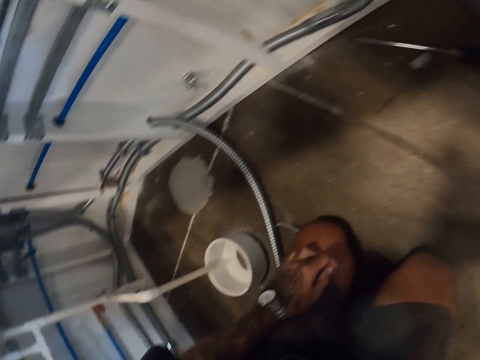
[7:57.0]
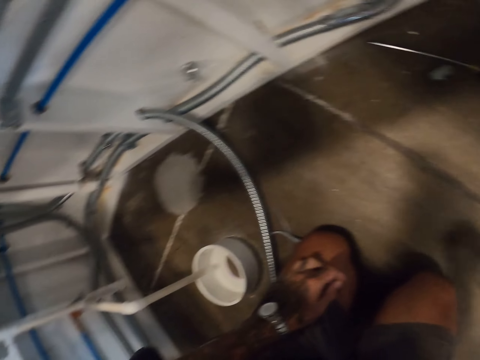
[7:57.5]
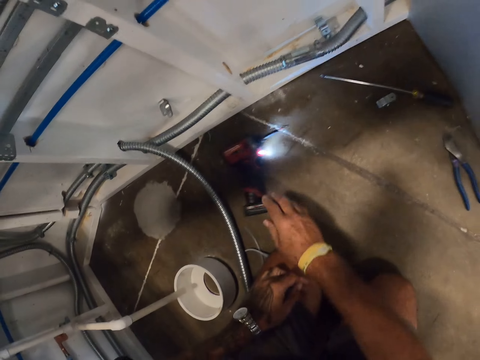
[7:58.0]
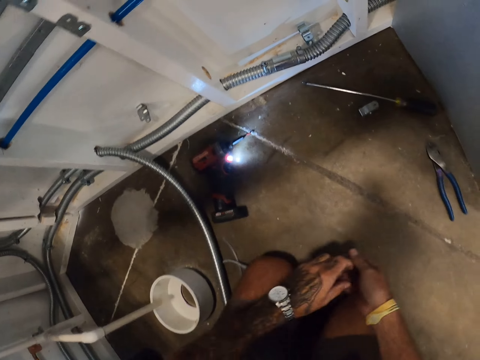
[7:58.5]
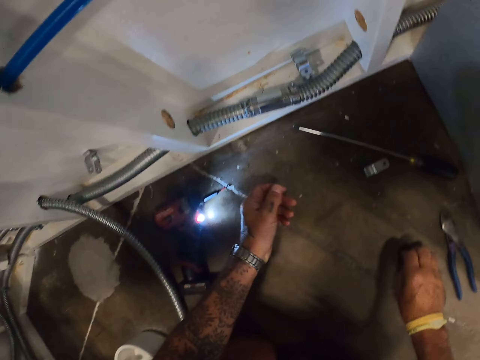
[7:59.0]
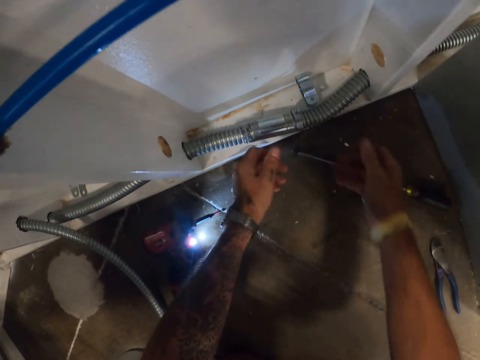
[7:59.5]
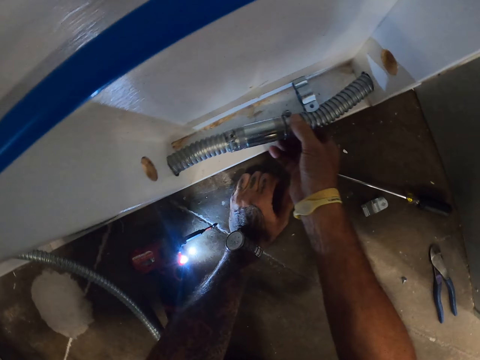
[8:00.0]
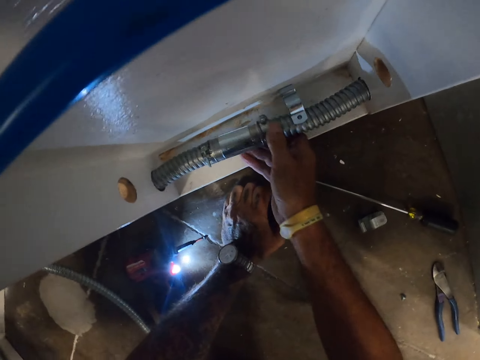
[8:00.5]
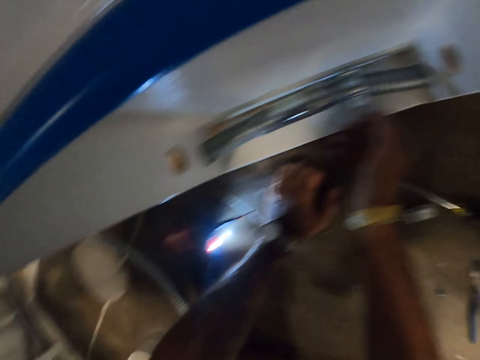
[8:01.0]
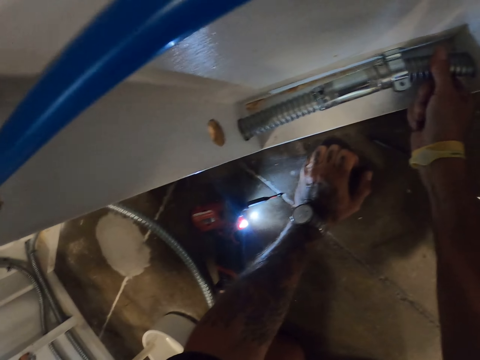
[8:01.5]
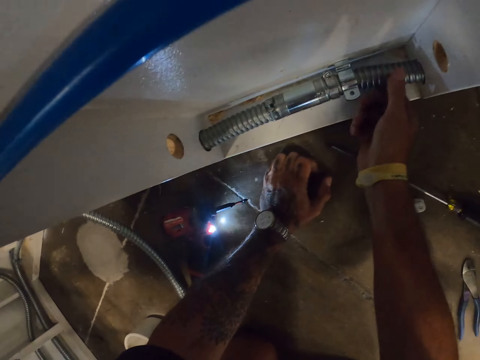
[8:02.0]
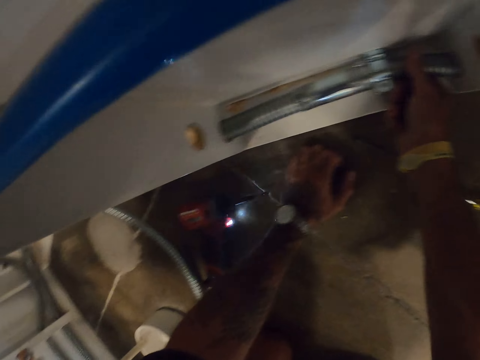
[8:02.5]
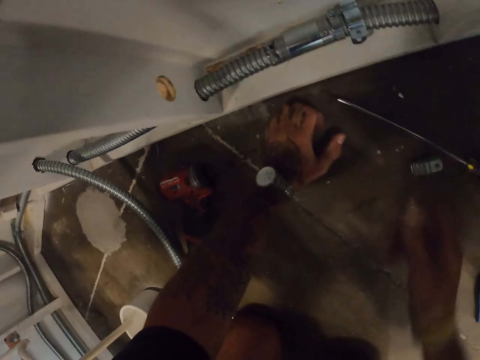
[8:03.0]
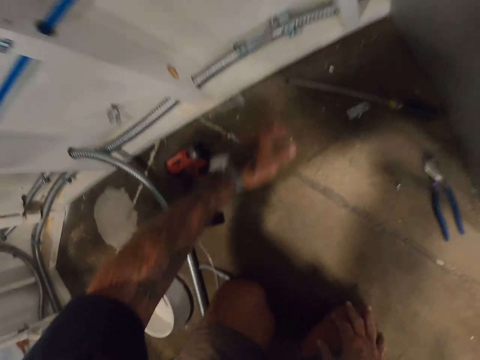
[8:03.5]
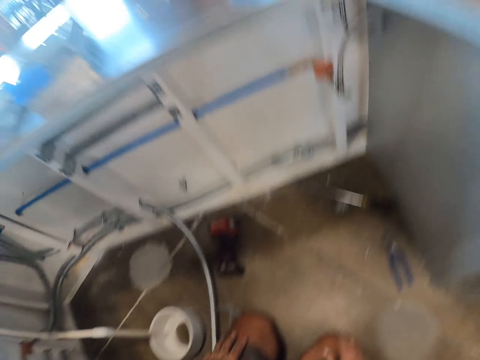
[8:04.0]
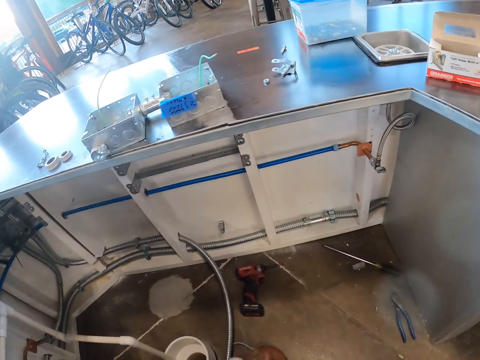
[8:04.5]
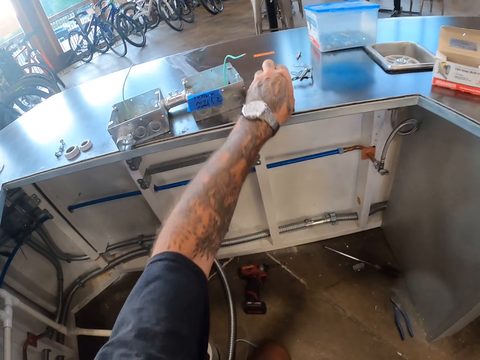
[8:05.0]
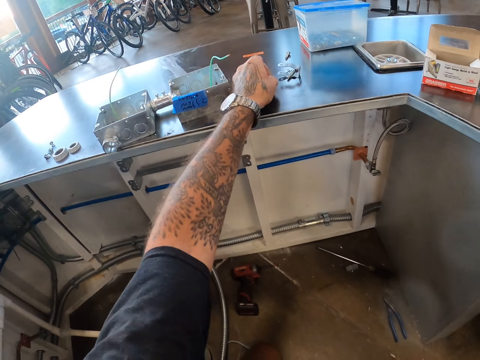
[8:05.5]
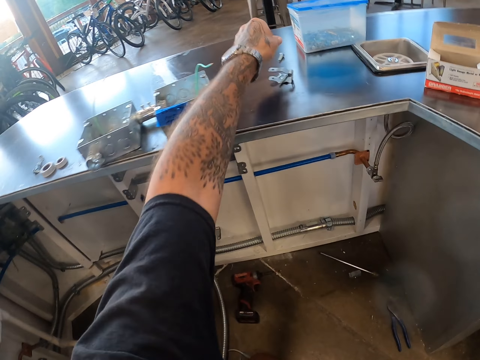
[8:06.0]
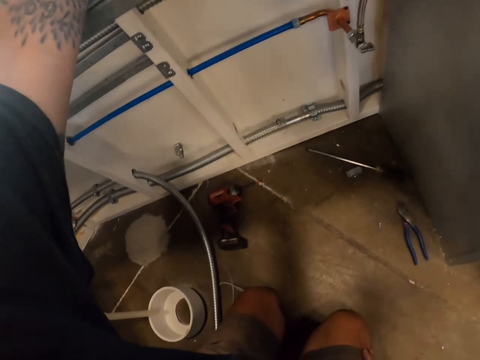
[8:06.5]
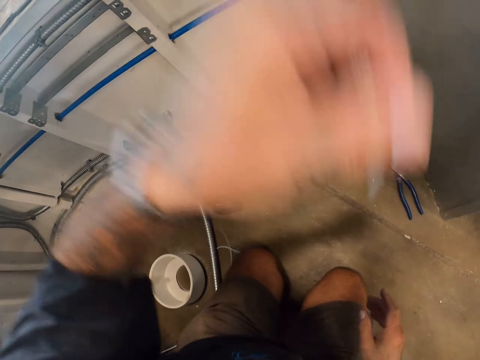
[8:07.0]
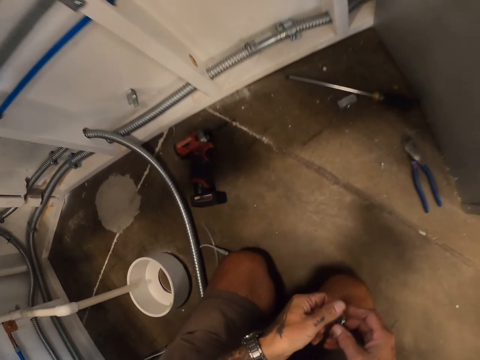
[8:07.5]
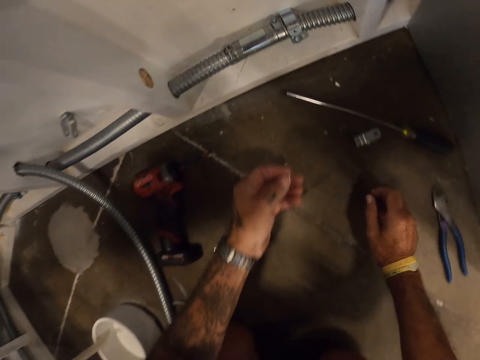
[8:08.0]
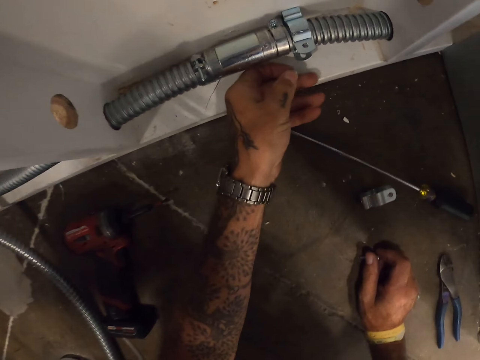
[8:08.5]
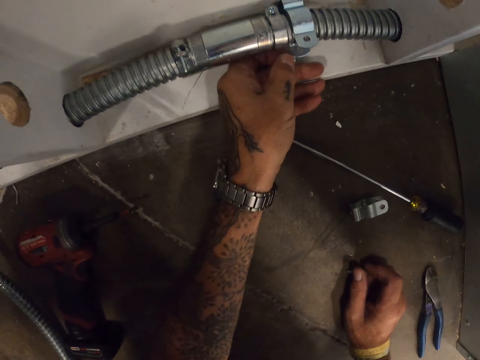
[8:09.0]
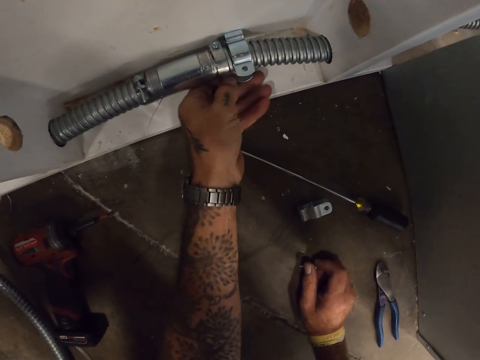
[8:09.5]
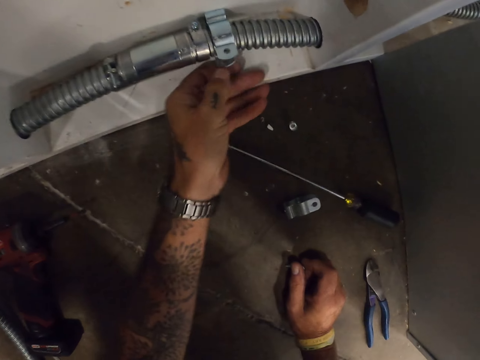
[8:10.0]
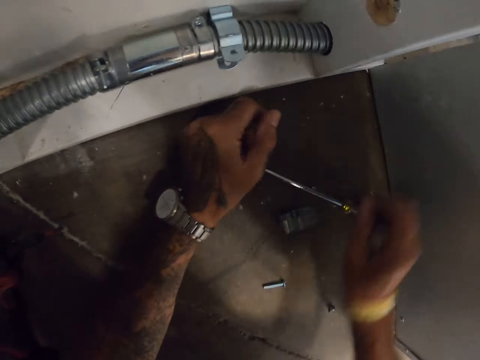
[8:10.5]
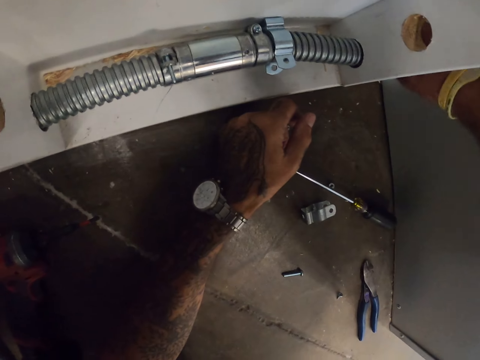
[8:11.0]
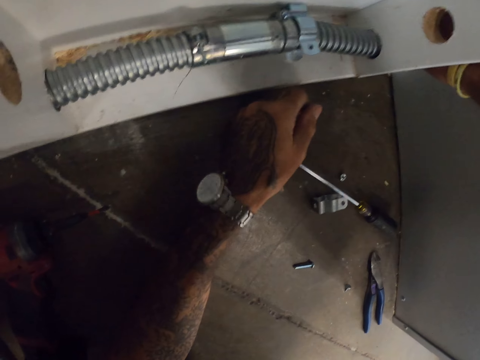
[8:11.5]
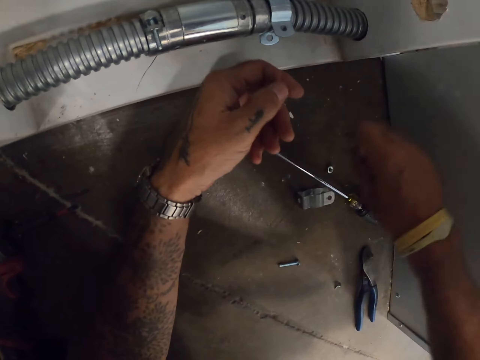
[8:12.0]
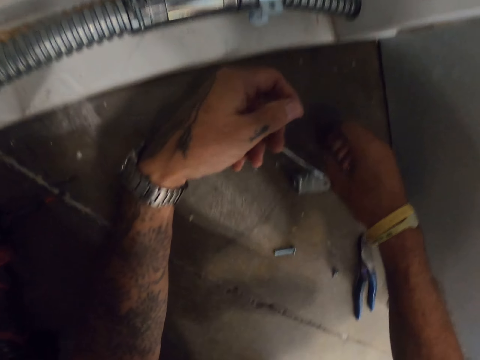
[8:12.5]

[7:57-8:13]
The camera wearer throws the drill on the floor. They insert a pipe in the holder clip. They stand up. They pick up a screw on the table. They insert the screw on the holder clip. They fix something. They touch something.

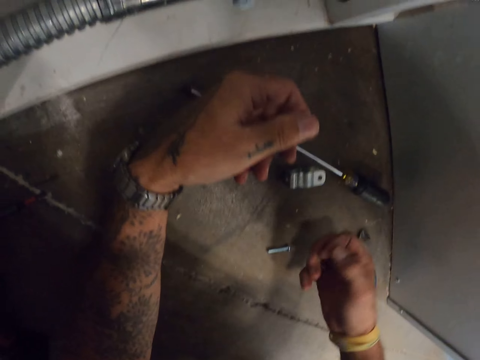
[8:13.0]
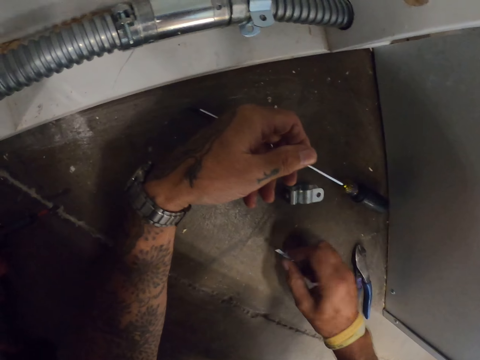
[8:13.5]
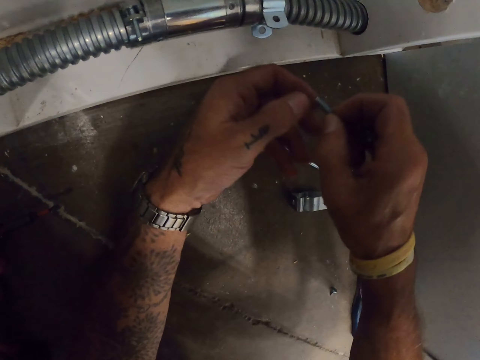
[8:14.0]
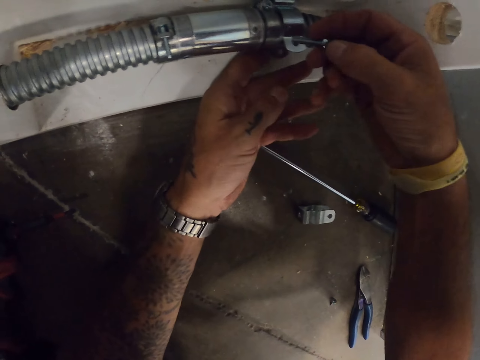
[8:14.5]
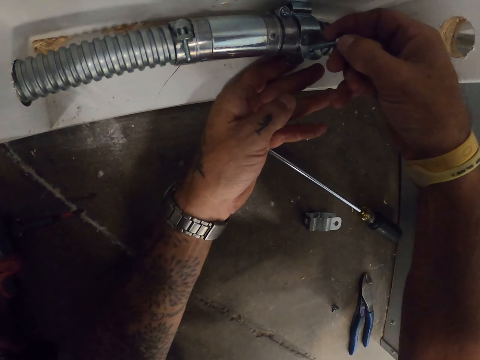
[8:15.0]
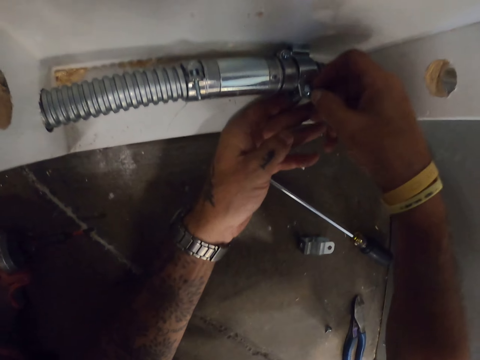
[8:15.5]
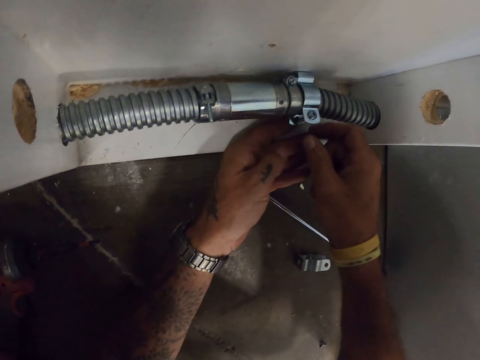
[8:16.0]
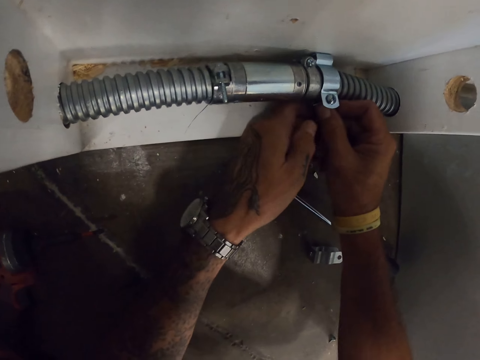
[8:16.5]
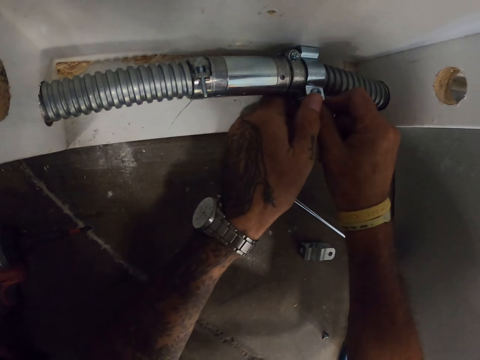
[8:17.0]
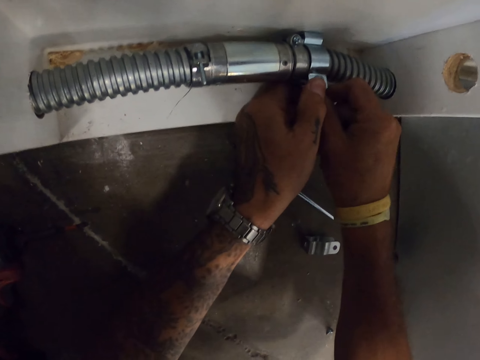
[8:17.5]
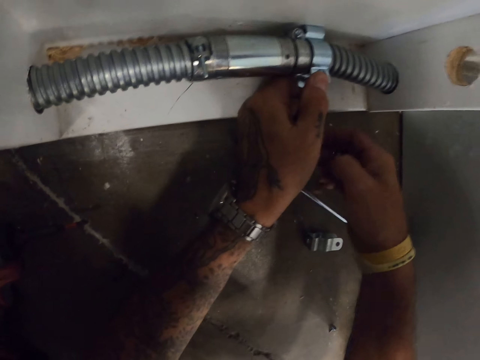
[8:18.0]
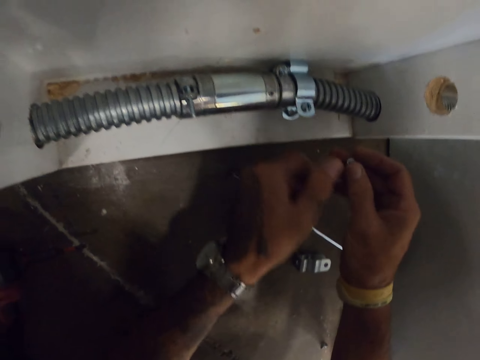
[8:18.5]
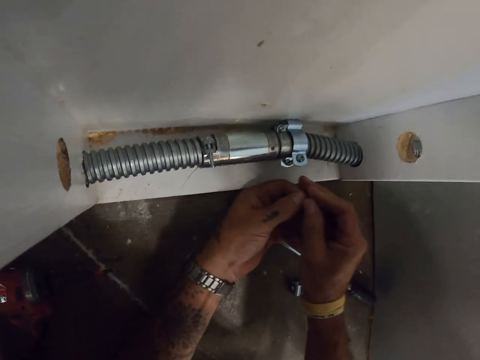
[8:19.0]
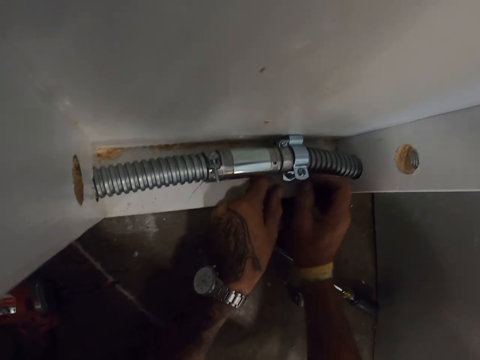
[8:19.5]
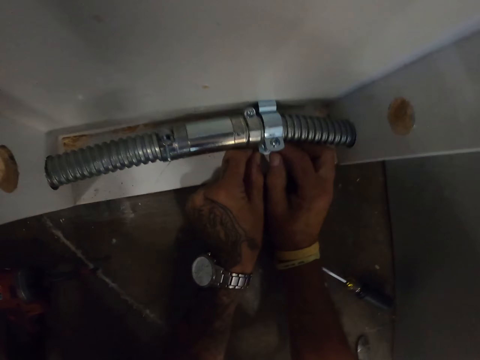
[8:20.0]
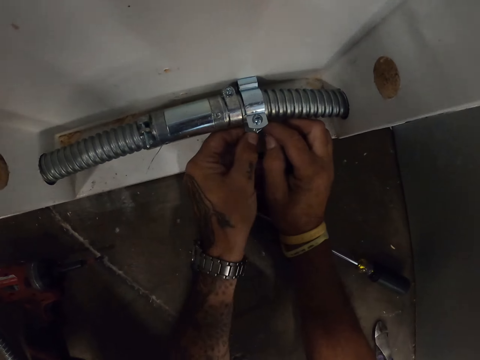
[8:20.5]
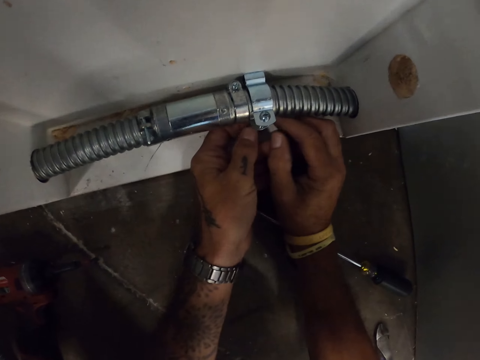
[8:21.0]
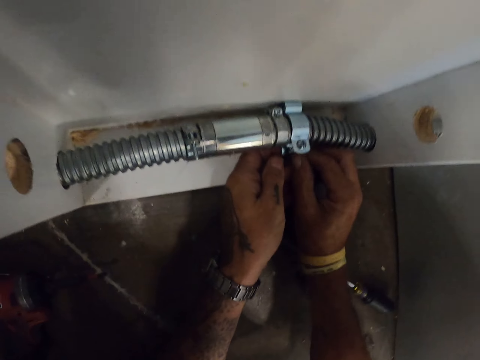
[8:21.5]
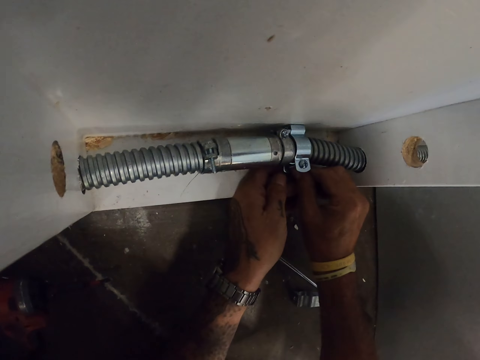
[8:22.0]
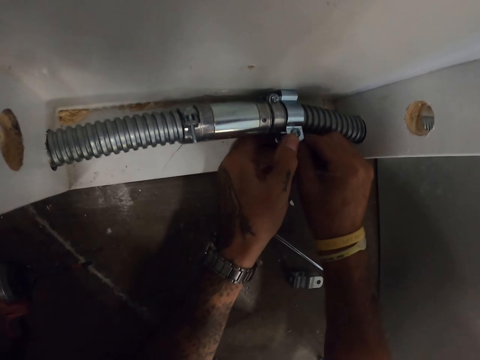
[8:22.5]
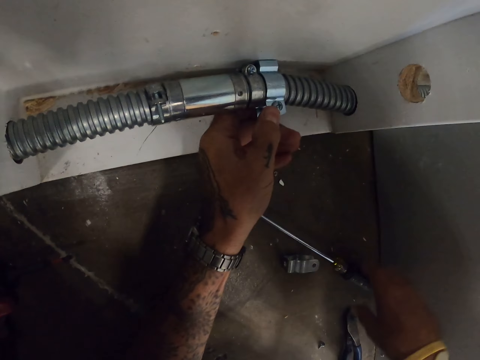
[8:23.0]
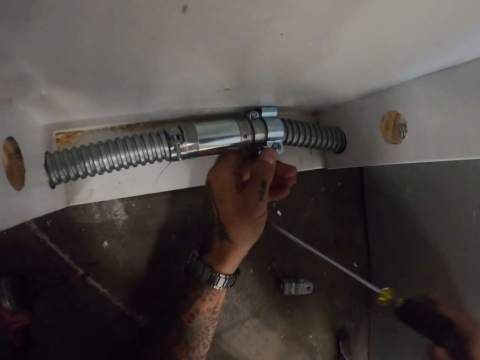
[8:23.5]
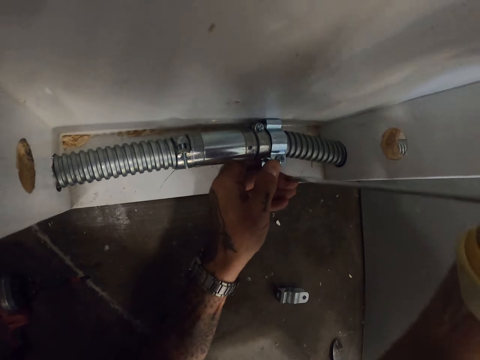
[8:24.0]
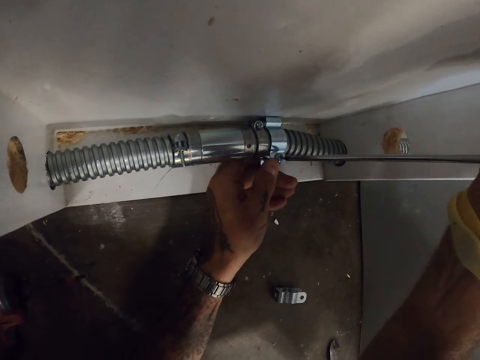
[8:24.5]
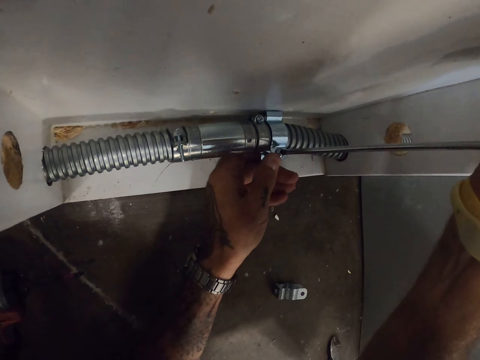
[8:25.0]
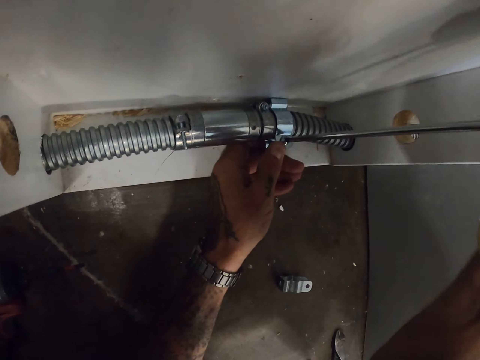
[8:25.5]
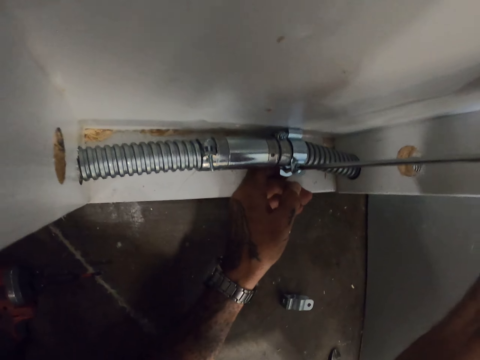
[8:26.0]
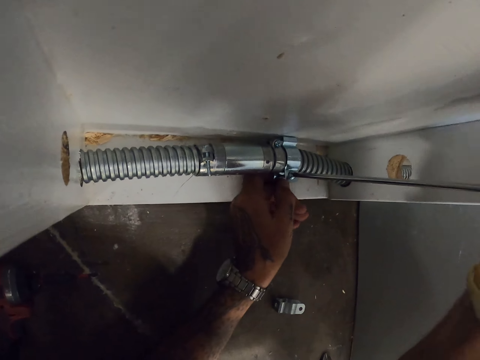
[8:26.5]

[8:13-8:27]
The camera wearer picks up a screw from the floor. They insert the screw on the holder clip. They pick up the screwdriver from the floor. They tighten the screw with the screwdriver.
